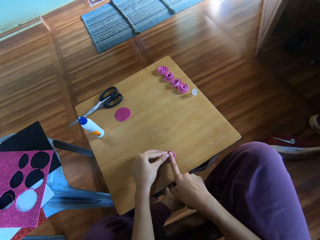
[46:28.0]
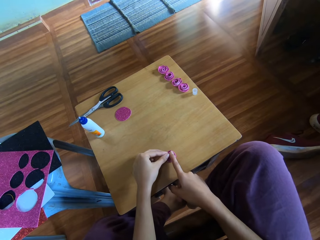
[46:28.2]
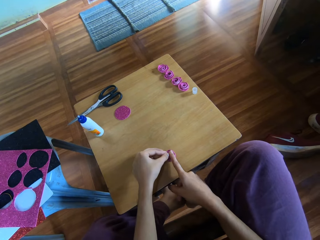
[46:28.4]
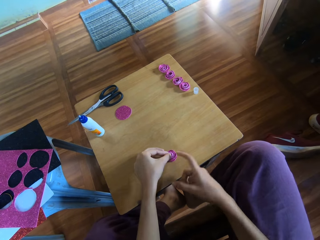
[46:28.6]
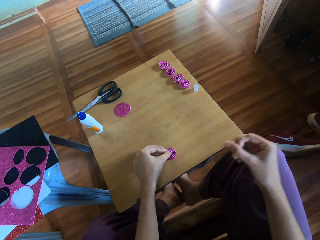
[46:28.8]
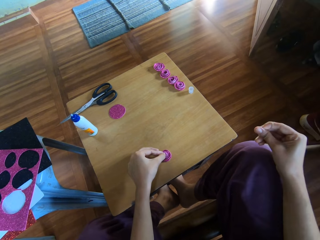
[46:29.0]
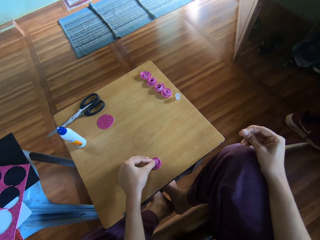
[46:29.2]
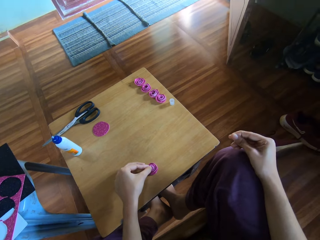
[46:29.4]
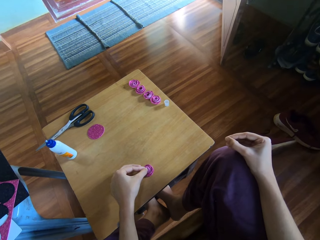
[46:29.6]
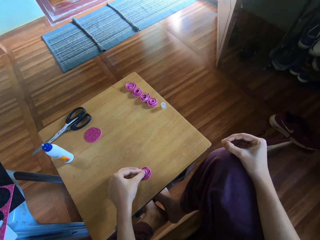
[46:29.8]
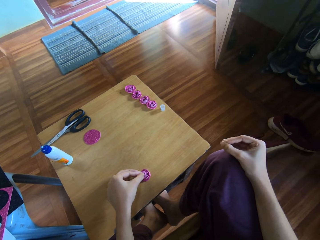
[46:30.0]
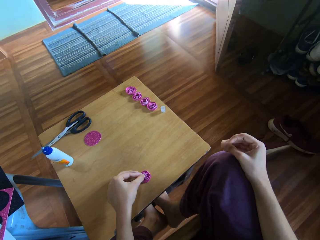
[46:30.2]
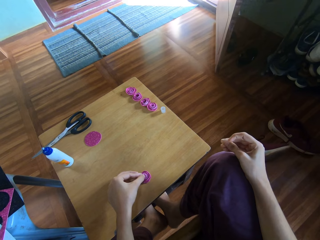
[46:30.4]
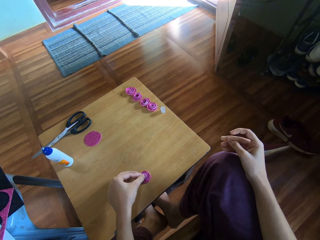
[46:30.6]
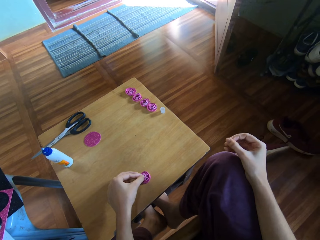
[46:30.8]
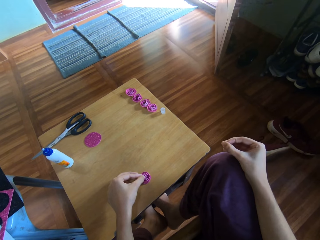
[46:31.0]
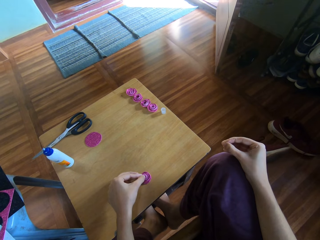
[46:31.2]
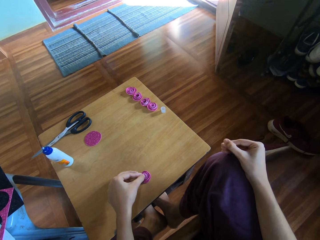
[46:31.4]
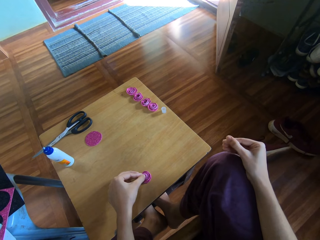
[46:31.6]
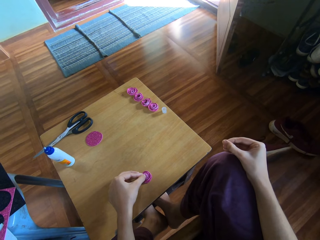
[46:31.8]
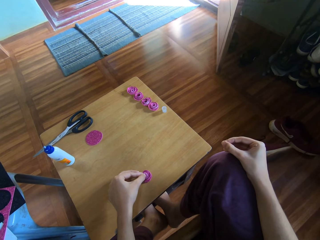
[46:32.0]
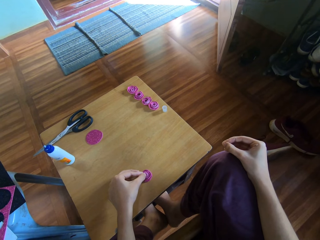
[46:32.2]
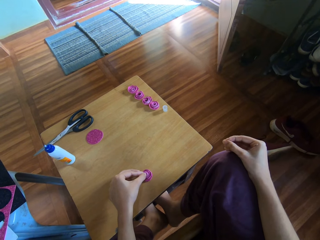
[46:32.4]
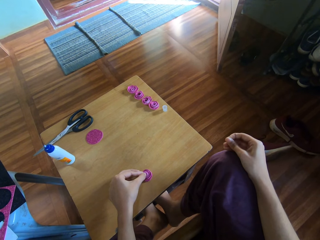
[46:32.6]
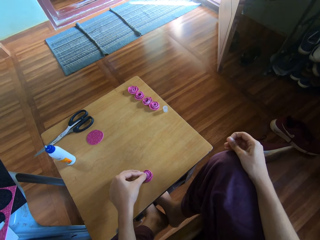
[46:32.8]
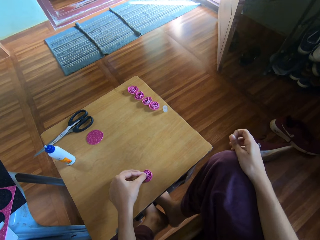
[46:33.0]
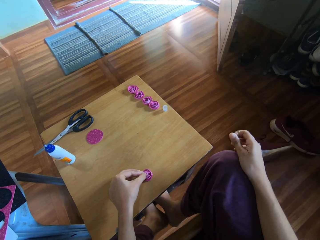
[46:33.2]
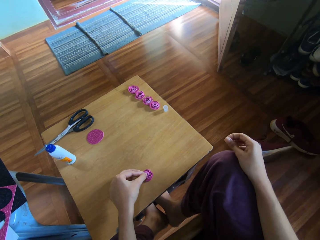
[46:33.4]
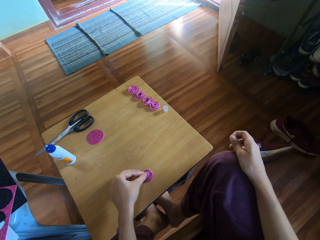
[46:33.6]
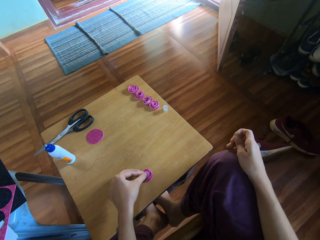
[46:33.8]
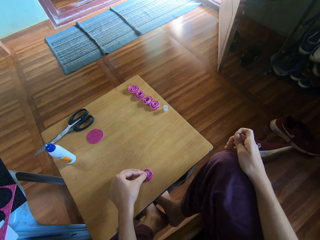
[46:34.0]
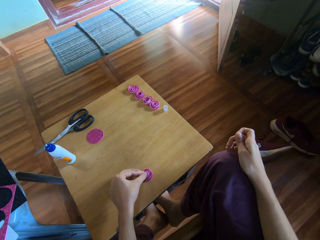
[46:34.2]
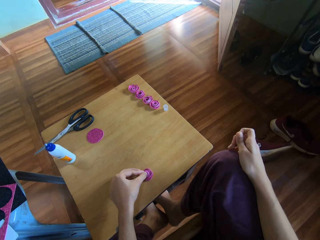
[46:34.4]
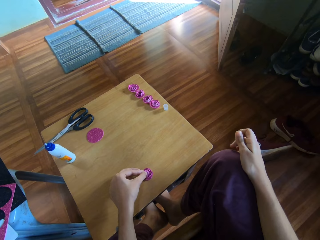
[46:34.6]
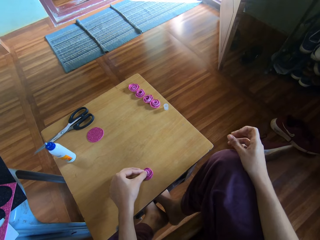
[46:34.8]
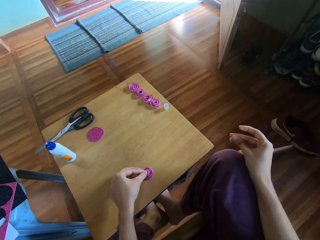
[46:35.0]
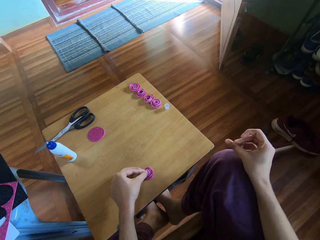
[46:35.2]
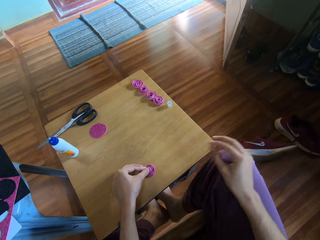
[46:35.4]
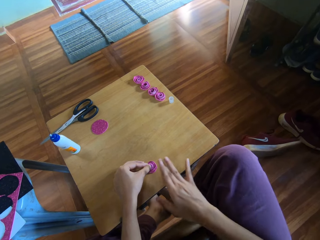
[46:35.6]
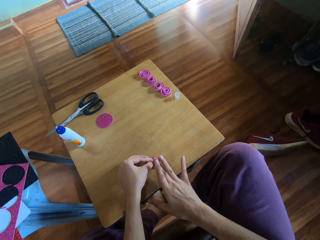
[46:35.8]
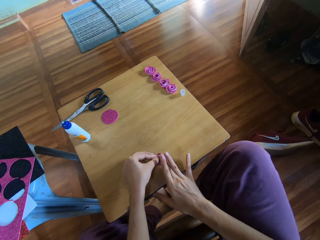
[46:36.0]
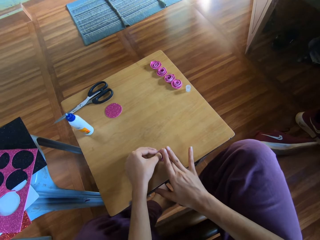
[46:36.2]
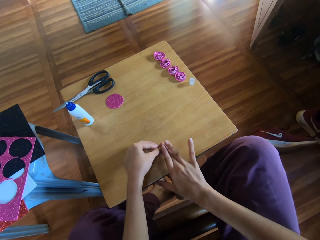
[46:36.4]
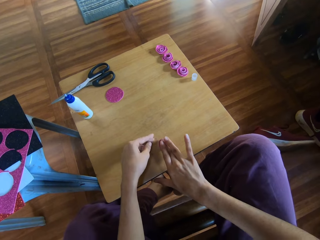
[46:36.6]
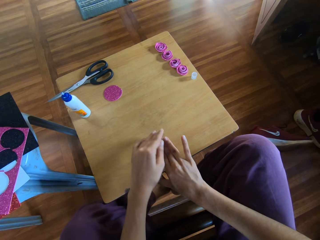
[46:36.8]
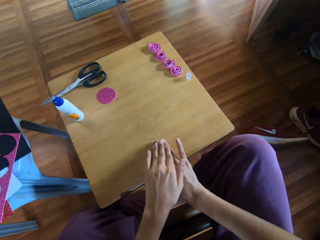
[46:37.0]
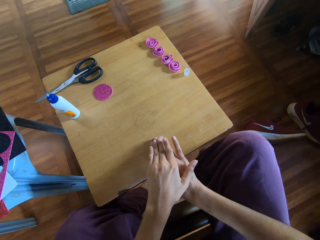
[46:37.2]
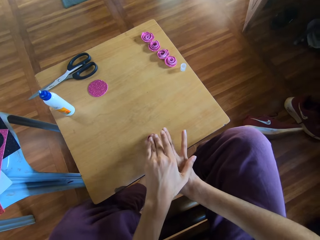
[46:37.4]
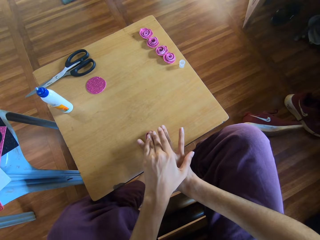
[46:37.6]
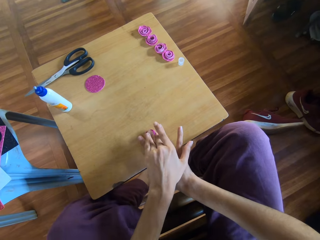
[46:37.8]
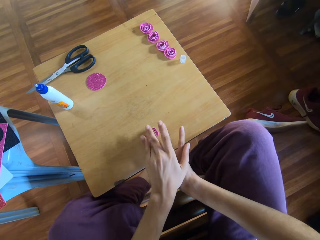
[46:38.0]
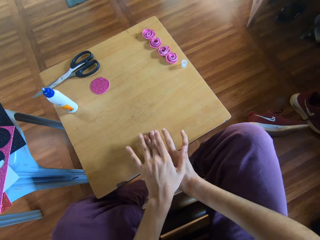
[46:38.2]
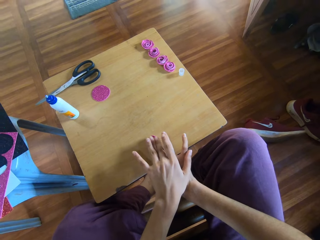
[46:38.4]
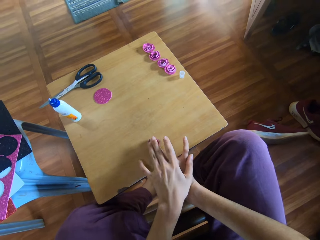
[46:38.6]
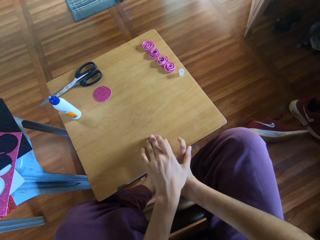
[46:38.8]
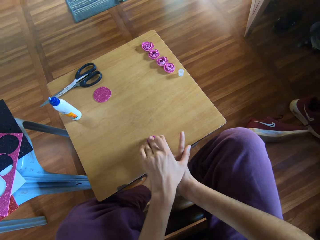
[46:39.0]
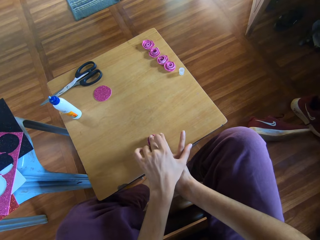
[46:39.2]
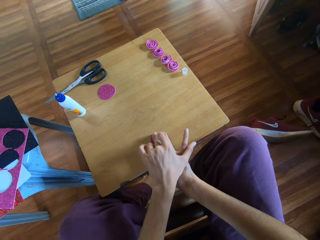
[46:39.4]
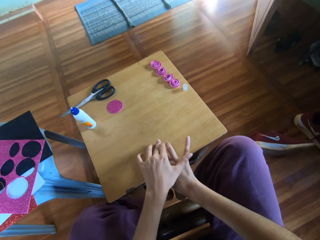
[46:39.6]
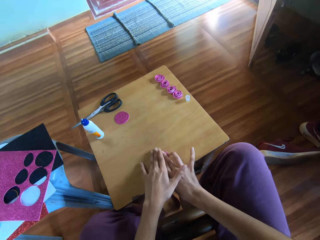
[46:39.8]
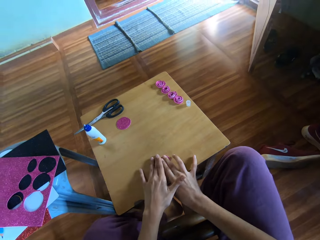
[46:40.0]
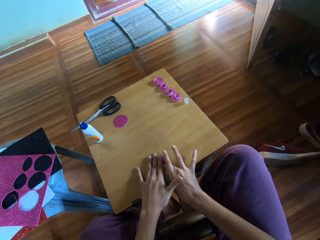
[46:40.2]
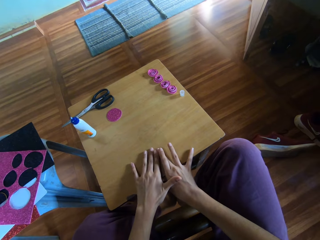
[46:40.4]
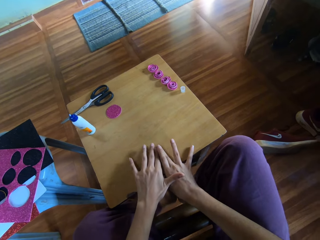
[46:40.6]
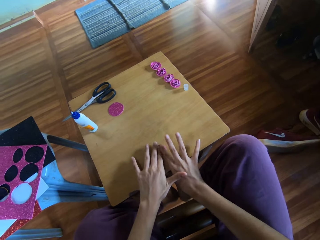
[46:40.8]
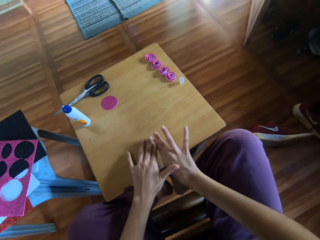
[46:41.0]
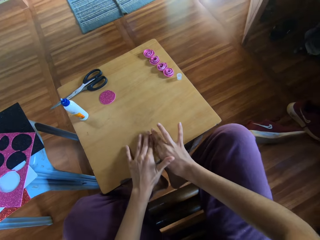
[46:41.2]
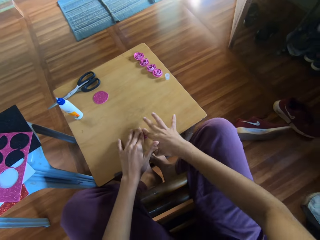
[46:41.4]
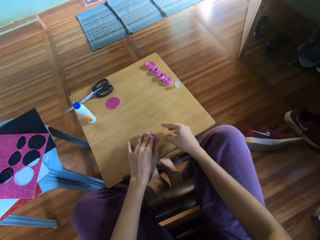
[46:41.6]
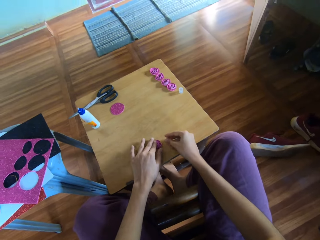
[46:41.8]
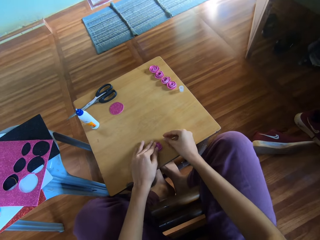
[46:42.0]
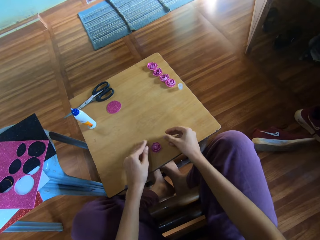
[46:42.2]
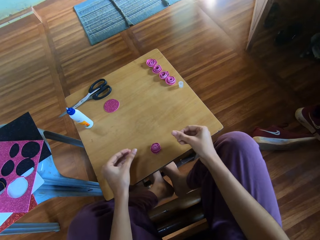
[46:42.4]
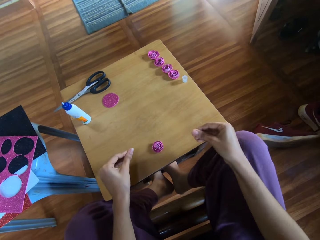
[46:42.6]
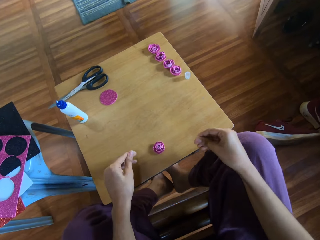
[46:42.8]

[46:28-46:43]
The camera wearer continues pressing the rolled paper with both hands. She removes her right hand from the rolled paper and rubs her right fingers together. She holds the ribbon to match the glue with her left hand. She continues pressing the rolled paper with both hands. She holds the ribbon to match the glue. She removes both hands from the rolled paper and rubs her fingers separately.

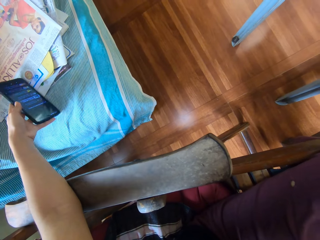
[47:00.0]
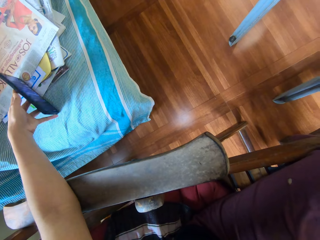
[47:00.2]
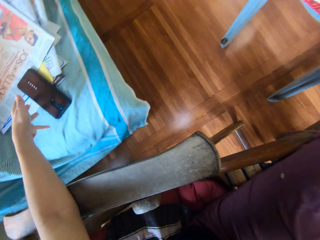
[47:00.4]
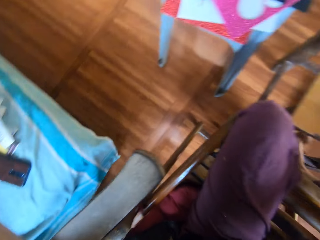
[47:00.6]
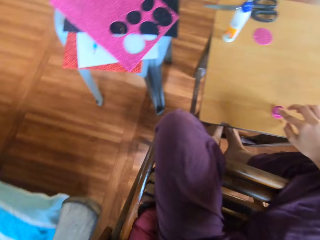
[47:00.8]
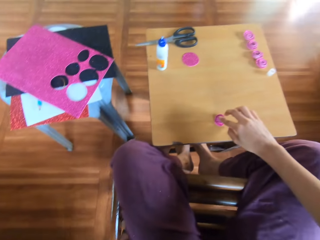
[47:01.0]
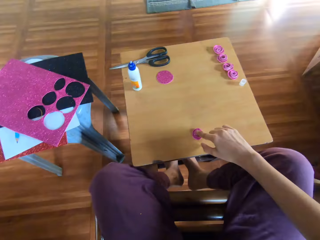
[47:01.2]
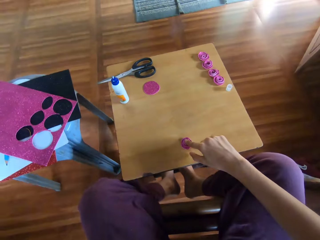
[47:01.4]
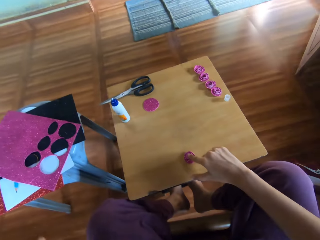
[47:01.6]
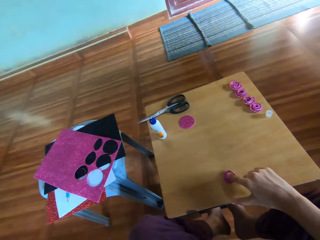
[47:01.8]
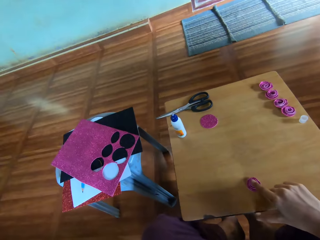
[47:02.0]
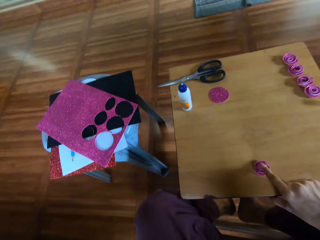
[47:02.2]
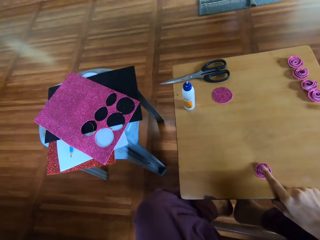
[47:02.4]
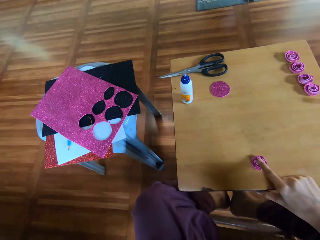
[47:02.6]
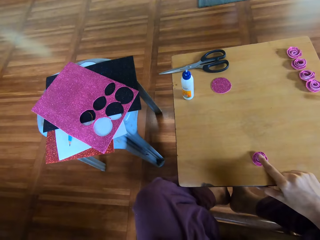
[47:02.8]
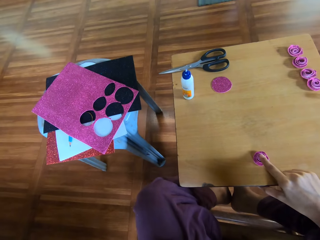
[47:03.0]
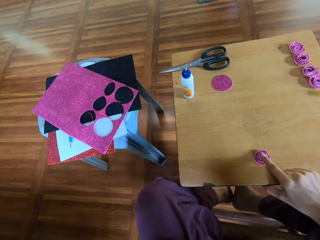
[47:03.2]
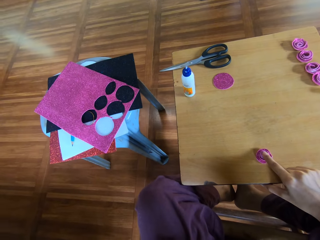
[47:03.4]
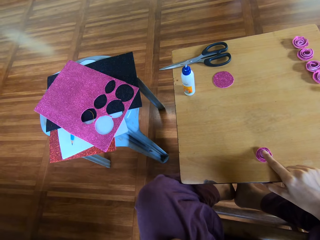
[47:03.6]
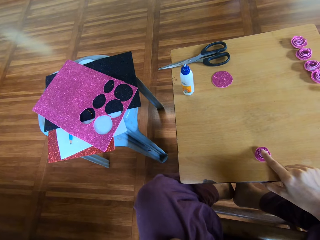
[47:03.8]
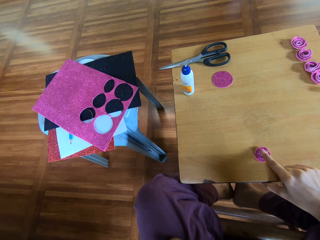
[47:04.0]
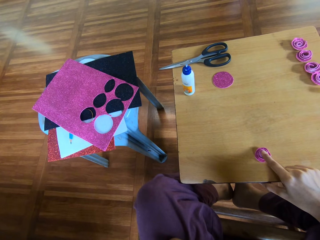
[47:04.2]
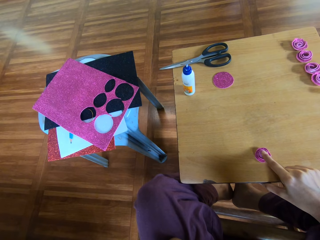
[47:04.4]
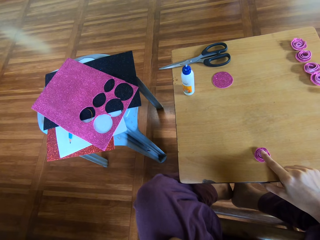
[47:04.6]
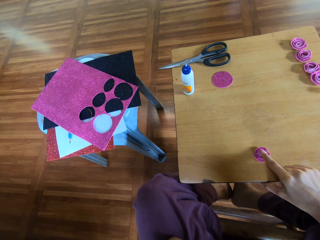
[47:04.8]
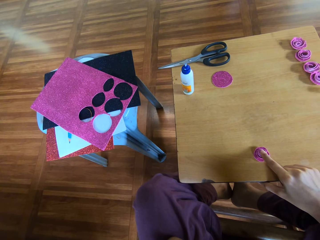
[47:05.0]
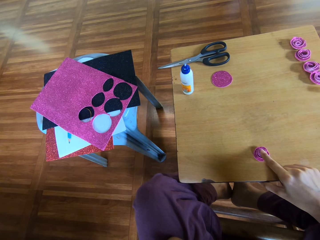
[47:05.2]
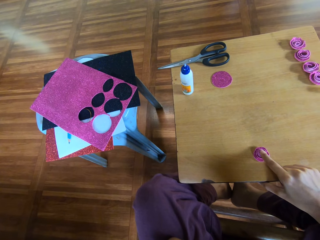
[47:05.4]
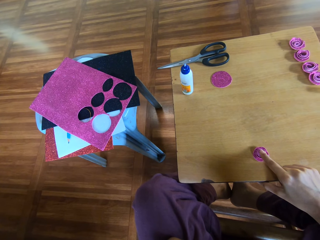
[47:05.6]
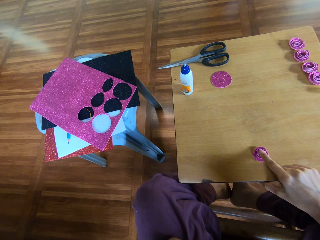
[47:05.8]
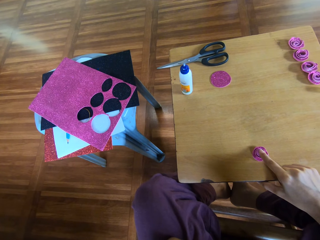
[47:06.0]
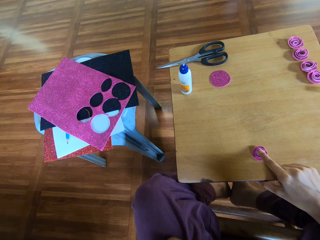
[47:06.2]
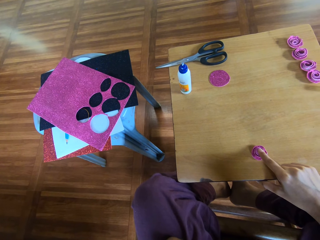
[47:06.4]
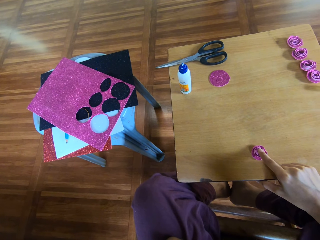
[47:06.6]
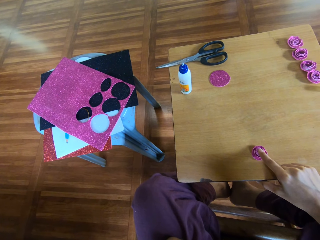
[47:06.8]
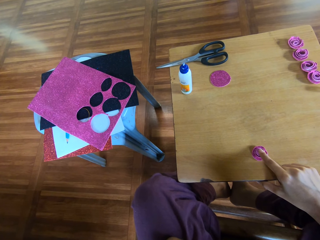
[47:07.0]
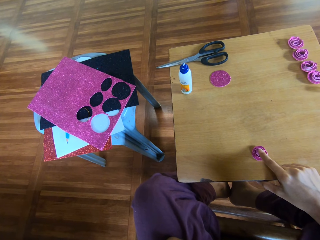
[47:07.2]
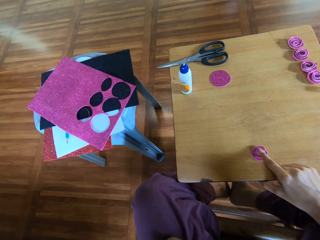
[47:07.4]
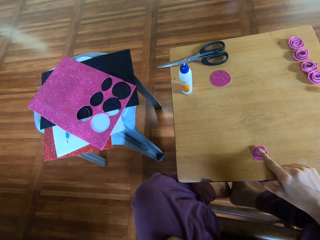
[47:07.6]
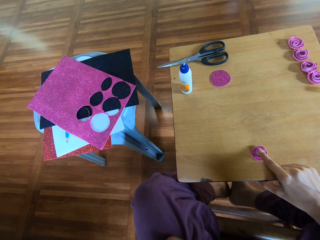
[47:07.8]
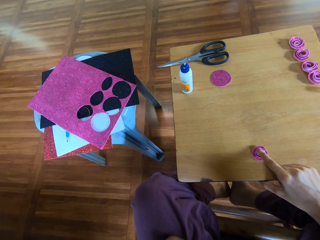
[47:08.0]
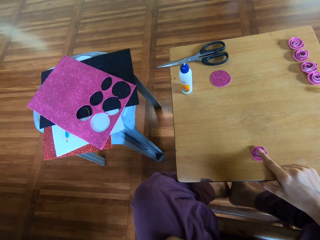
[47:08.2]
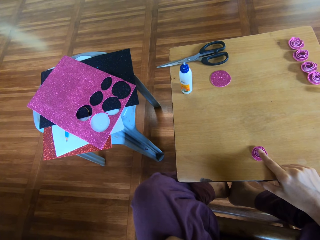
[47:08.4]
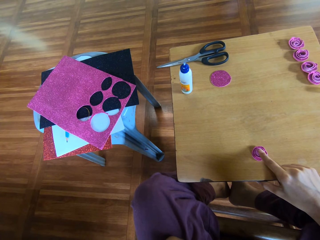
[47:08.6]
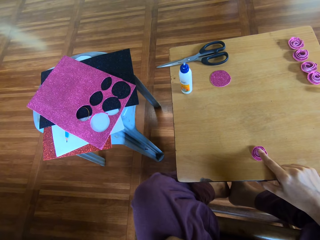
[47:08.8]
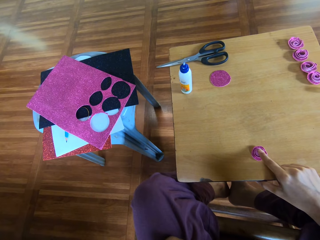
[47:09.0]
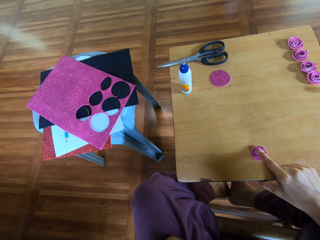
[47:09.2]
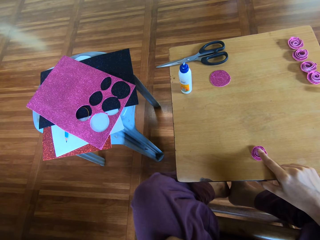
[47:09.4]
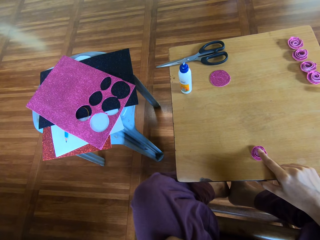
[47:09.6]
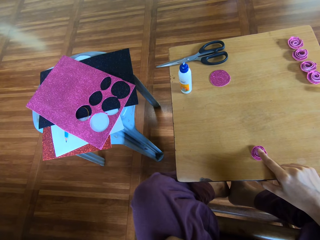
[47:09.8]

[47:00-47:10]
The camera wearer drops the phone. They hold the ribbon to match the glue with the right hand.
